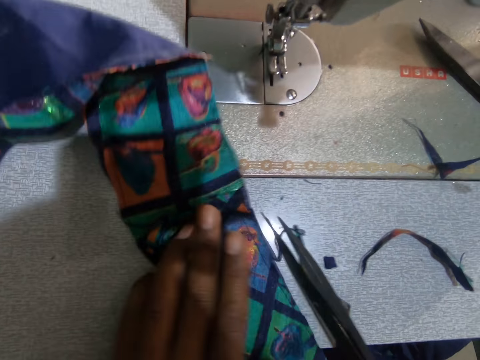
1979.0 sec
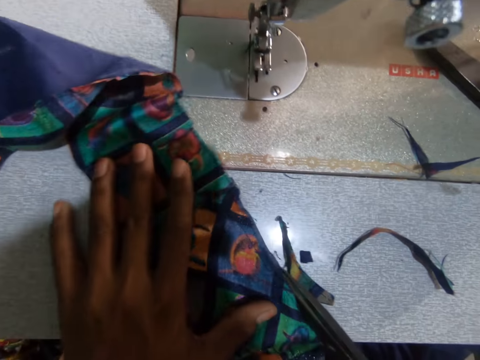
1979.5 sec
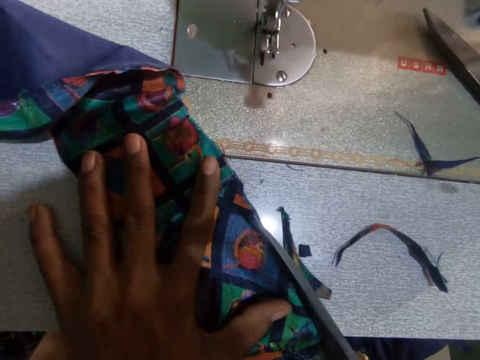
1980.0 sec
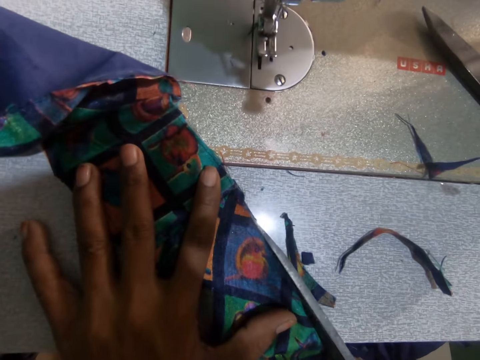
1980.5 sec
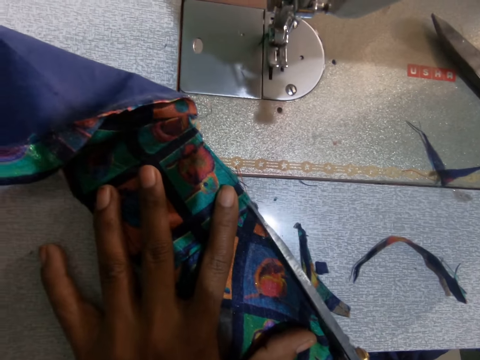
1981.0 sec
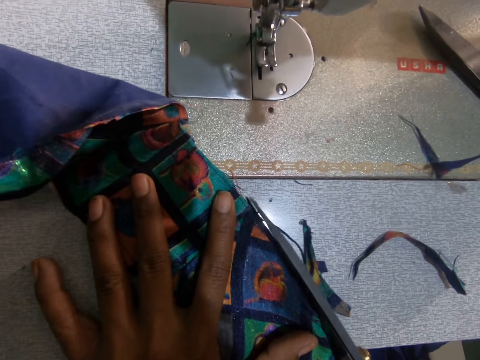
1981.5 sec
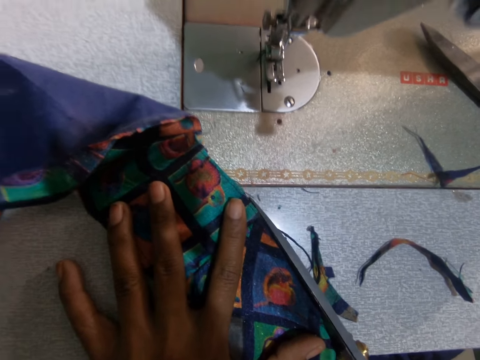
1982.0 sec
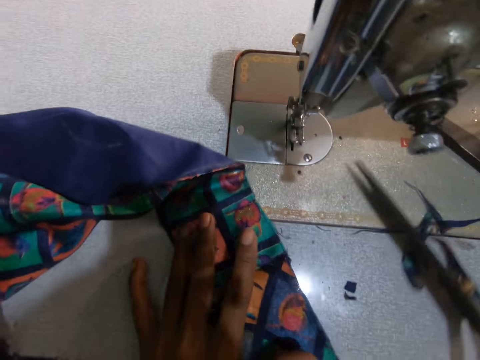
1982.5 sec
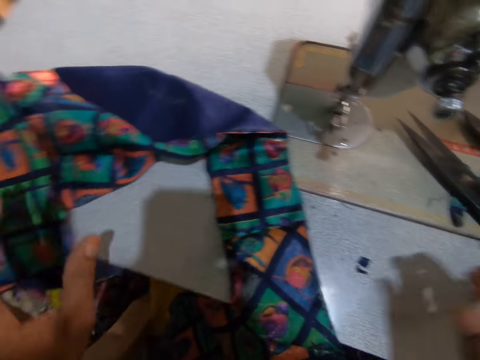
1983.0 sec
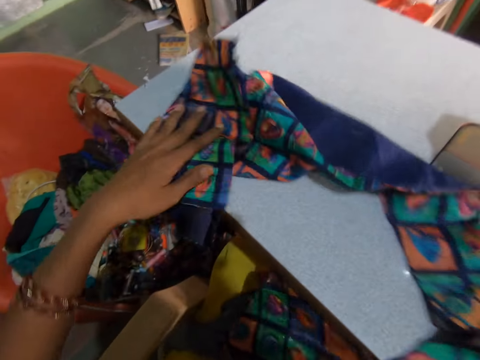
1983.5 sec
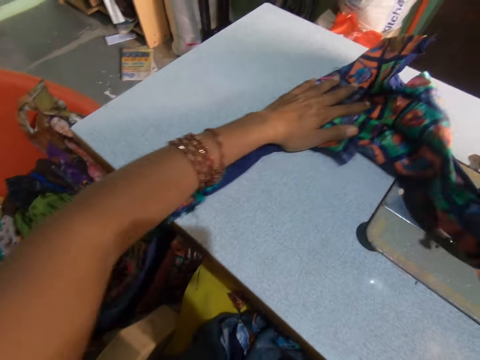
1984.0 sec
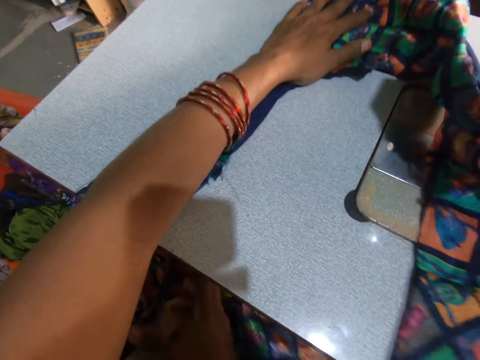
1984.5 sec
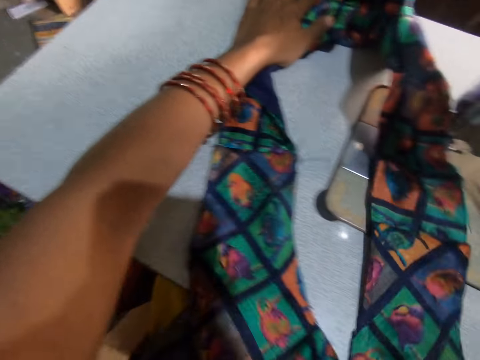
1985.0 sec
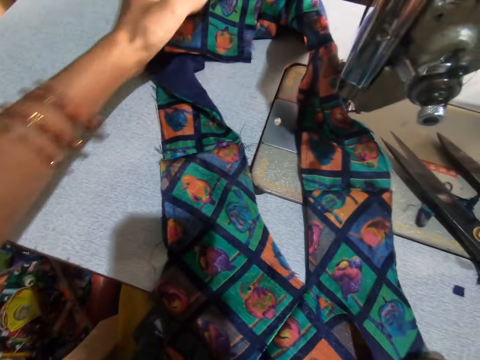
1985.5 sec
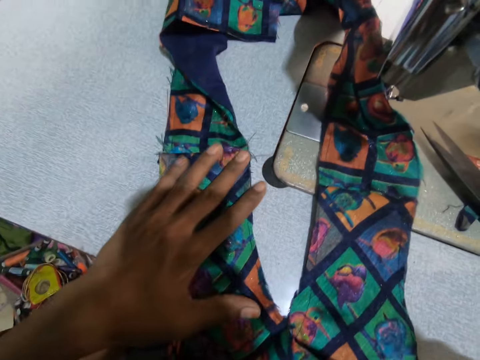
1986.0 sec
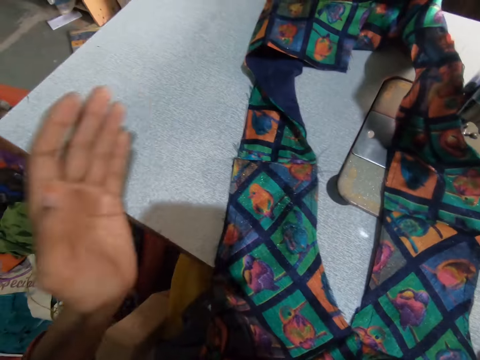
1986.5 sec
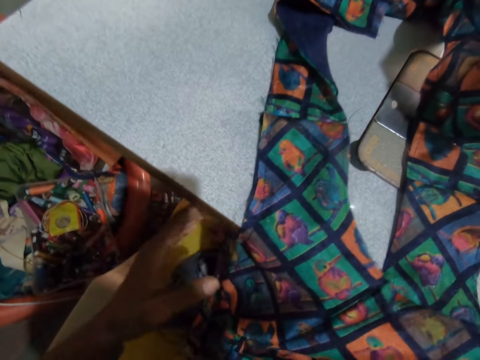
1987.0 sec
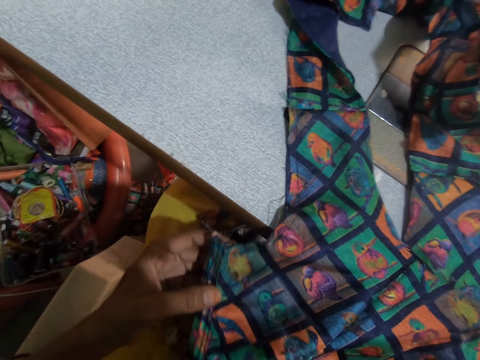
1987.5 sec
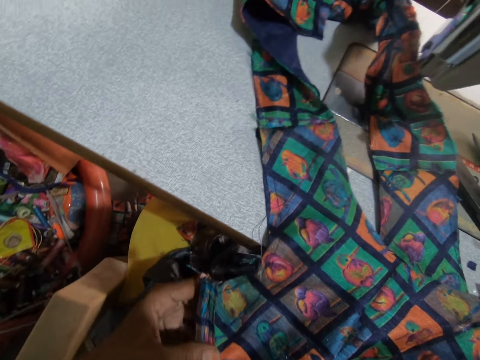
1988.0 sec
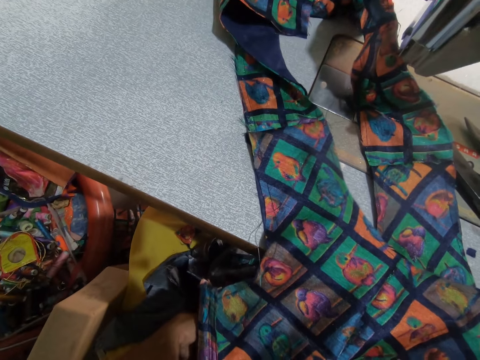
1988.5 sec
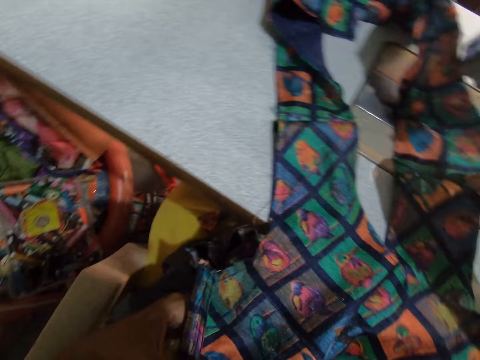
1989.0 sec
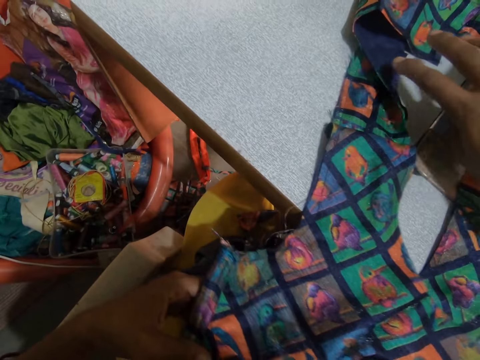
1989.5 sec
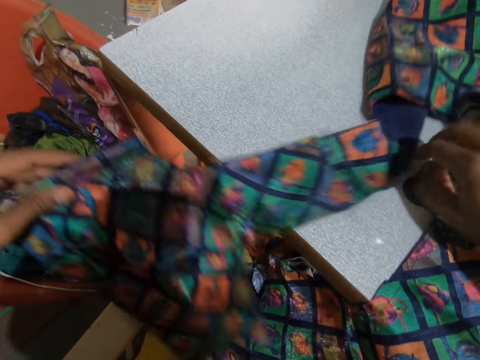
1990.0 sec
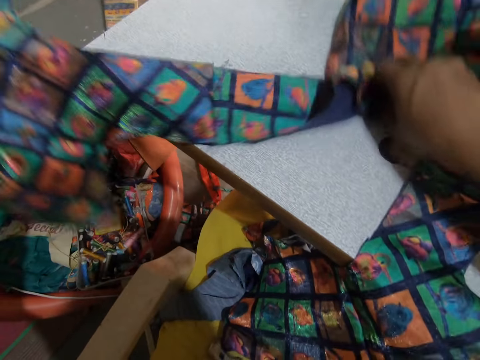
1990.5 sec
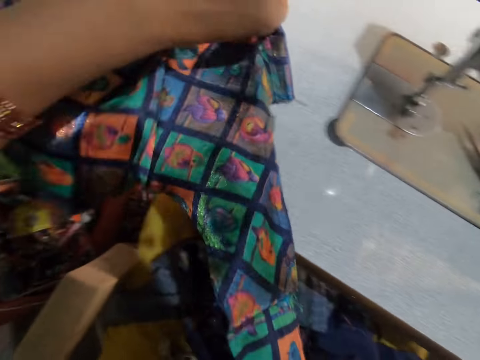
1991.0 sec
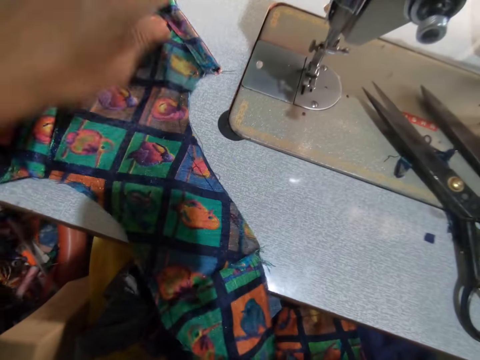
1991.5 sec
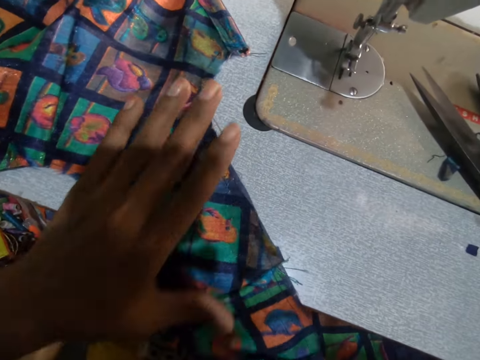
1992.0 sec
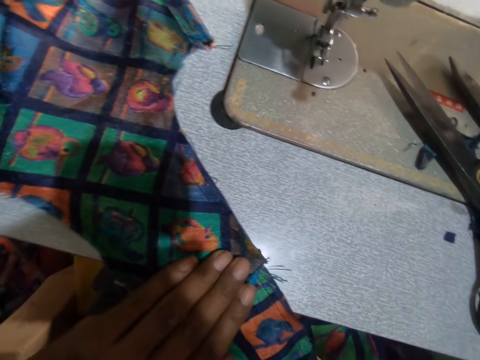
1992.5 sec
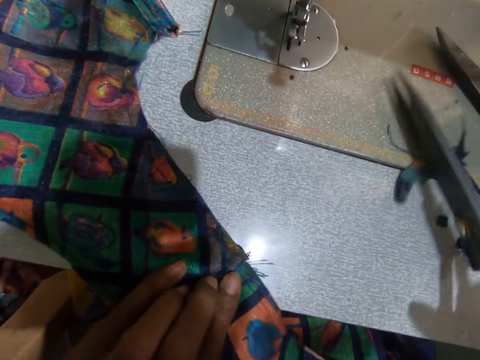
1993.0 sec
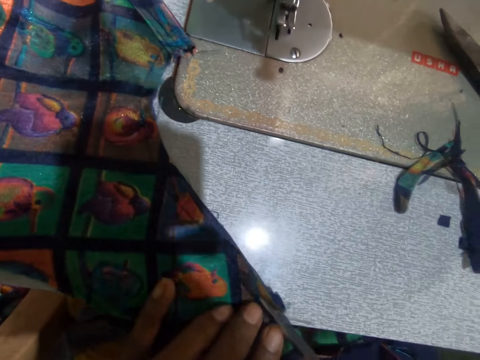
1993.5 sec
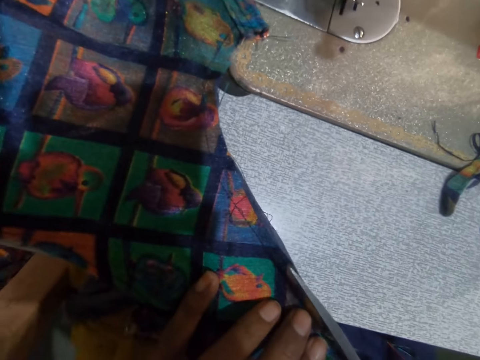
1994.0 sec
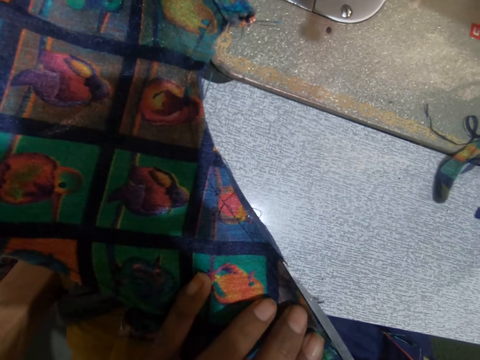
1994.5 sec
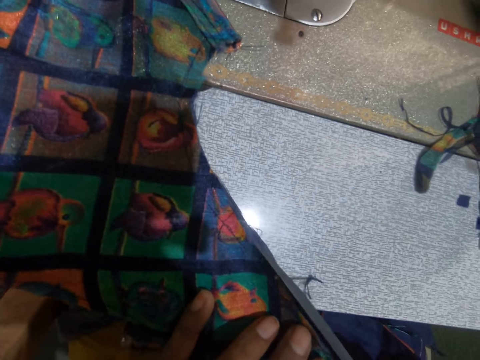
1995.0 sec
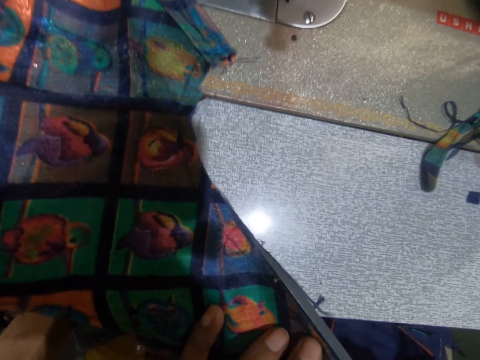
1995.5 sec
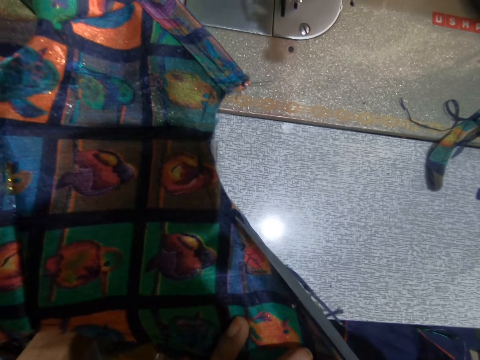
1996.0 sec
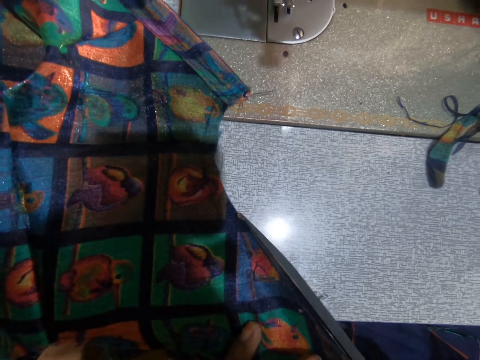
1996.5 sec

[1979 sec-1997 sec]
The camera wearer adjusts the fabric. She cuts the fabric. She drops the scissors on the sewing machine table. She moves the fabric to the sewing machine. She straightens the fabric. She stares at the fabric. She turns the fabric. She presses the fabric with the left hand. She picks up the scissors on the sewing machine with her right hand. She trims the fabric with the scissors.

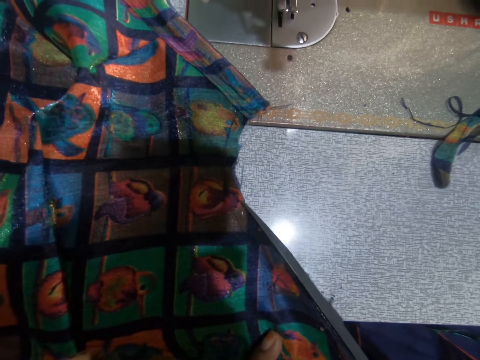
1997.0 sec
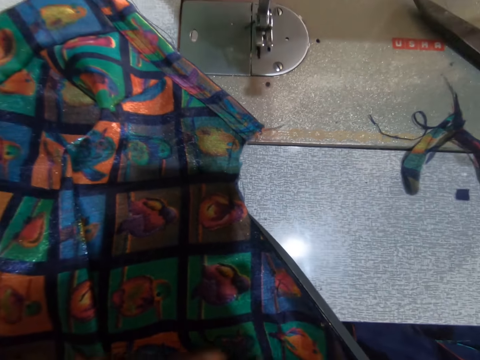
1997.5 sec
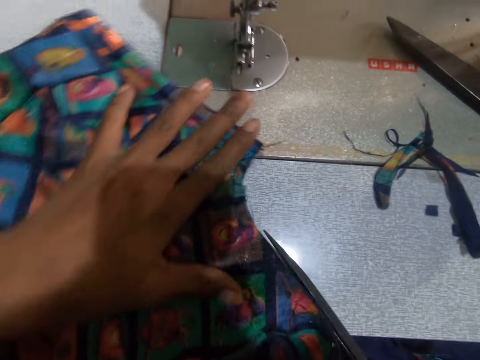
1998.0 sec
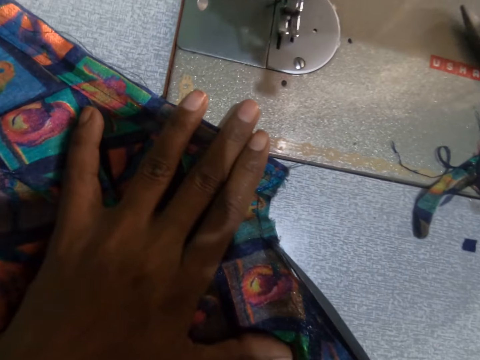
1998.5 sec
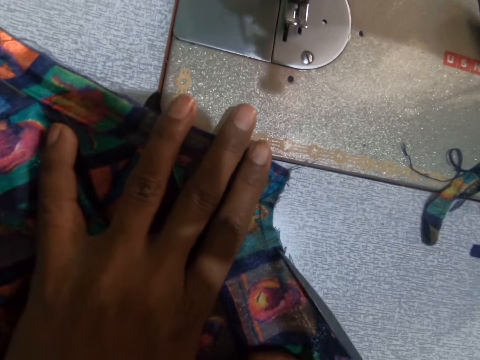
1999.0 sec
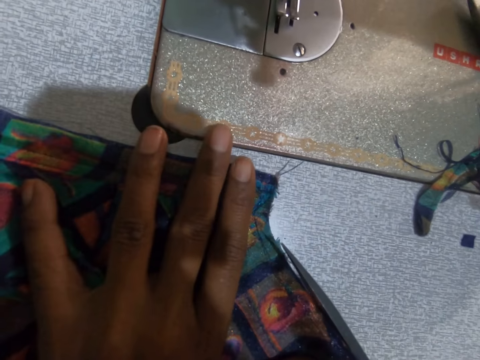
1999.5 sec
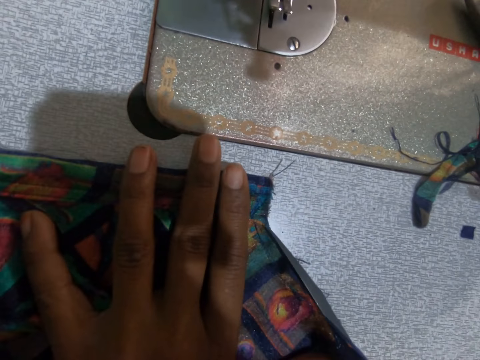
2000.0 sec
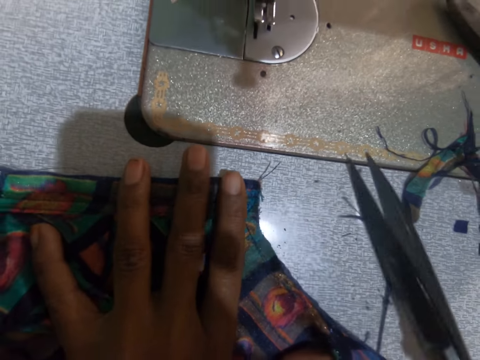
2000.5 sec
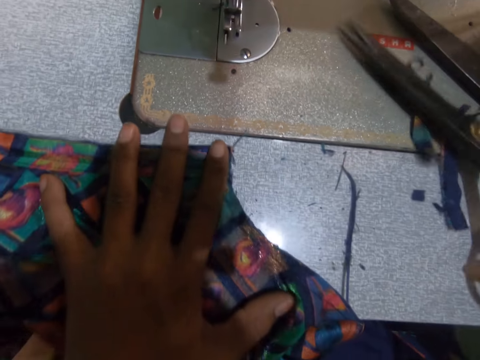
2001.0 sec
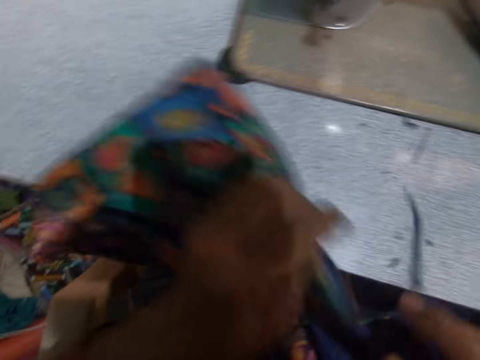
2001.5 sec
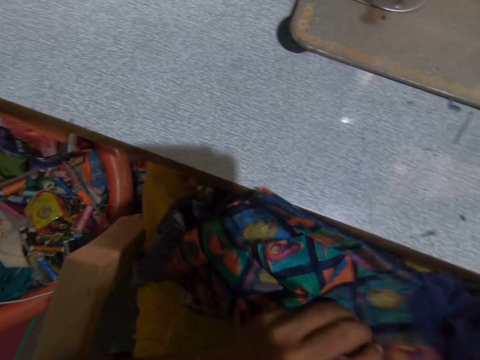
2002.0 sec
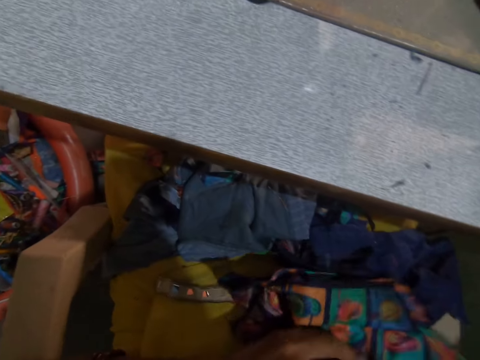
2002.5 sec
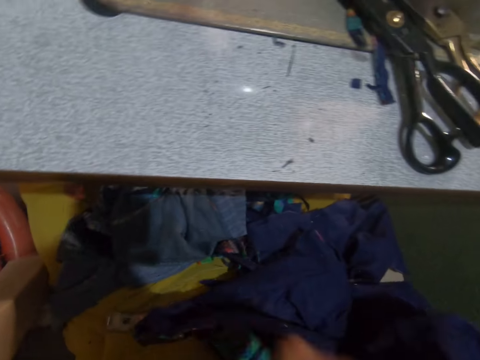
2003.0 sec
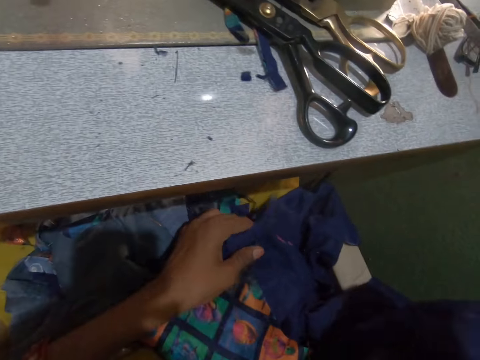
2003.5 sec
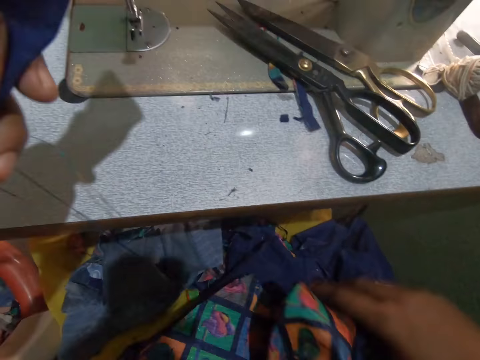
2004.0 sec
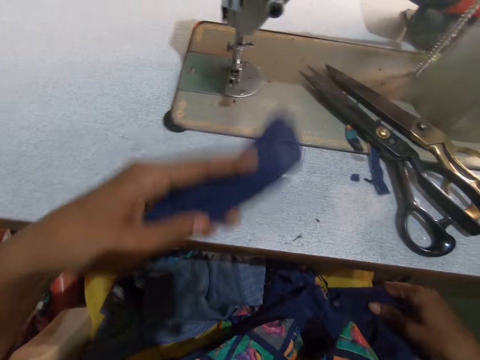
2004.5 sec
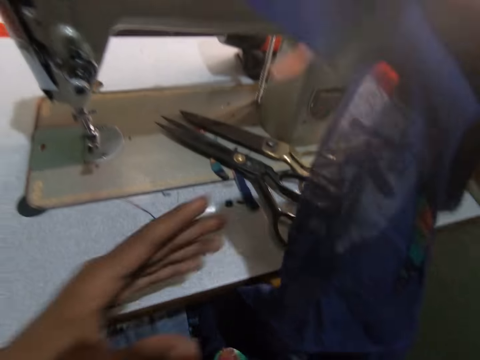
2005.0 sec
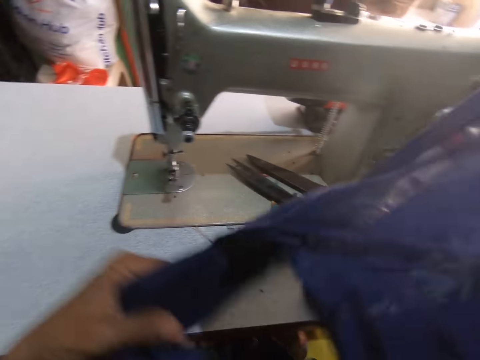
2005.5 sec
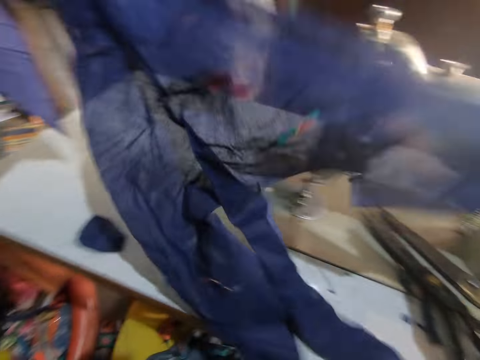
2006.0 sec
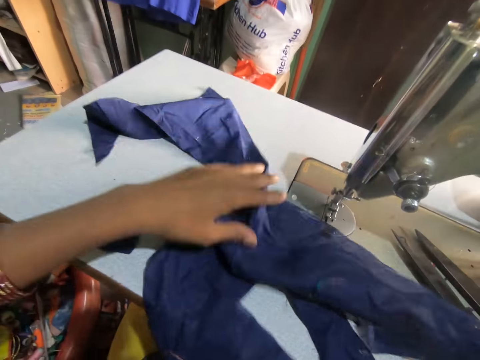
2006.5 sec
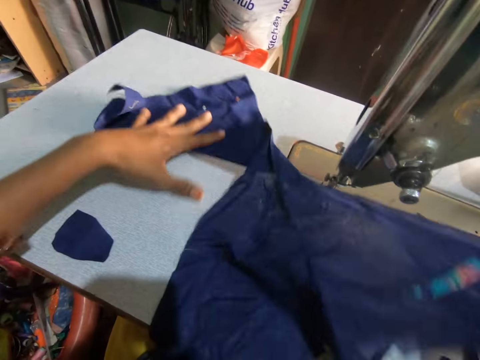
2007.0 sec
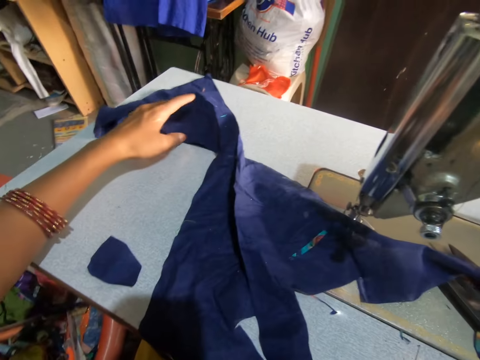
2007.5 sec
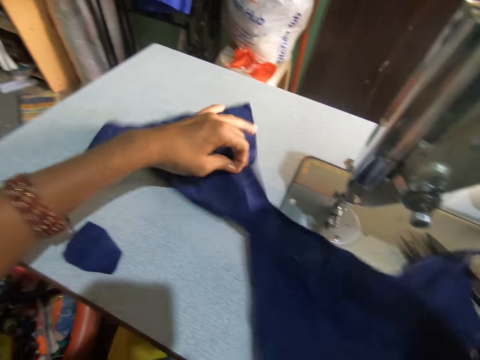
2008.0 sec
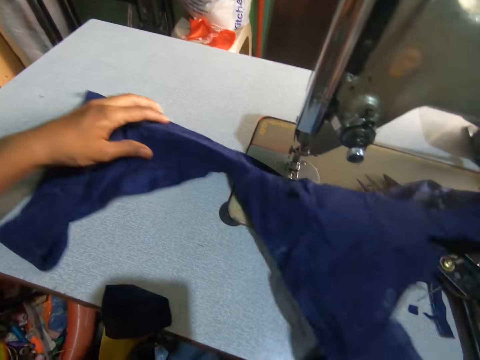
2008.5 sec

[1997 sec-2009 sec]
The camera wearer moves the left hand. She places the scissors on the thighs. She drops the scissors on the sewing machine table. She places the fabric on the thighs. She picks up a piece of fabric on her lap. She places the fabric on the thighs and picks up the fabric. She straightens the fabric on the sewing machine table. She holds the fabric with both hands and places the fabric on the table.
